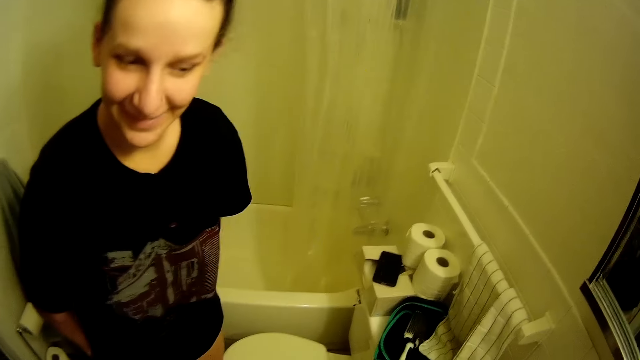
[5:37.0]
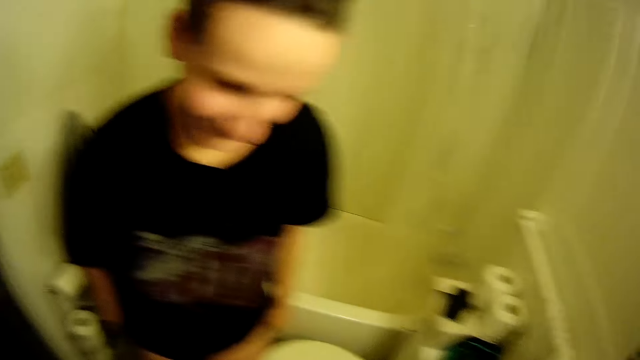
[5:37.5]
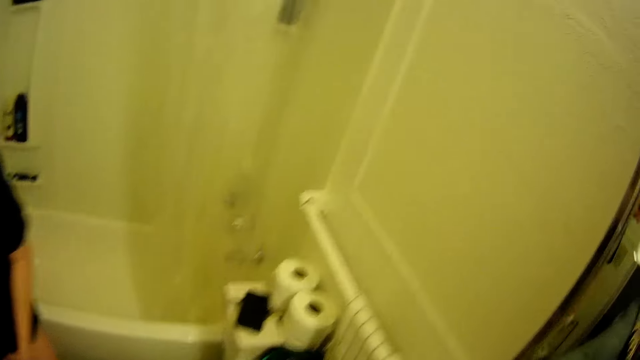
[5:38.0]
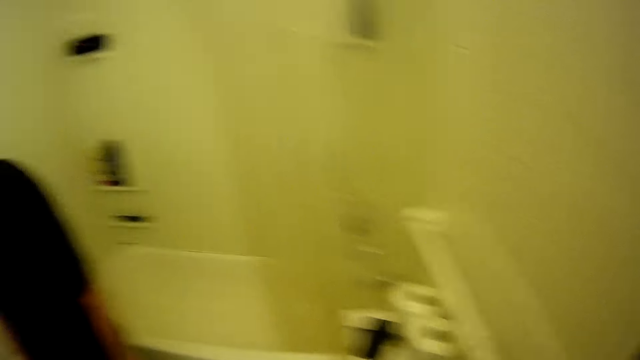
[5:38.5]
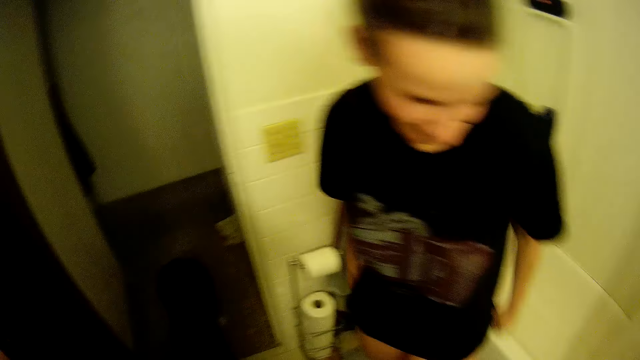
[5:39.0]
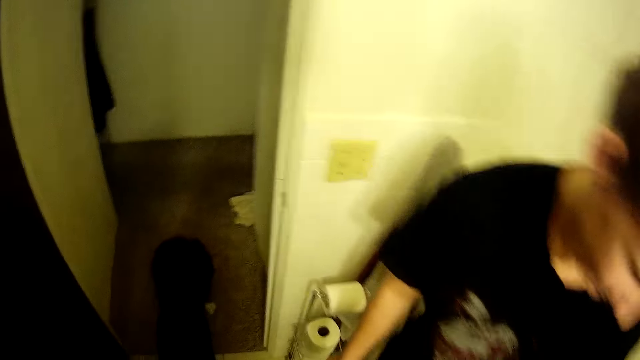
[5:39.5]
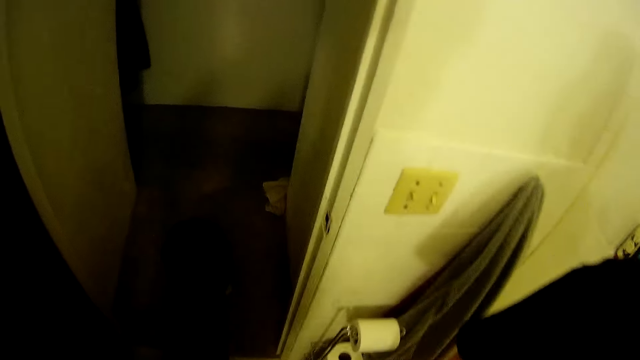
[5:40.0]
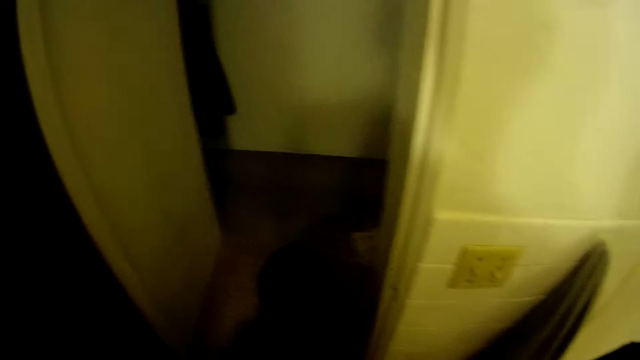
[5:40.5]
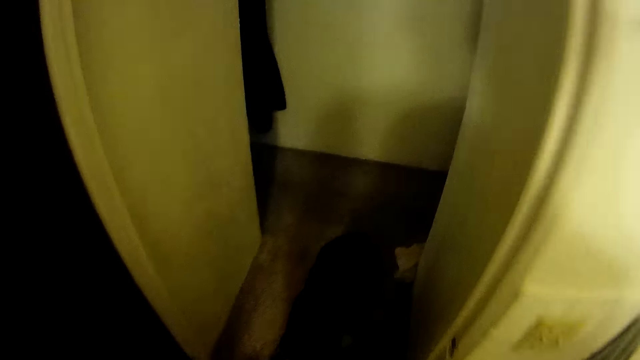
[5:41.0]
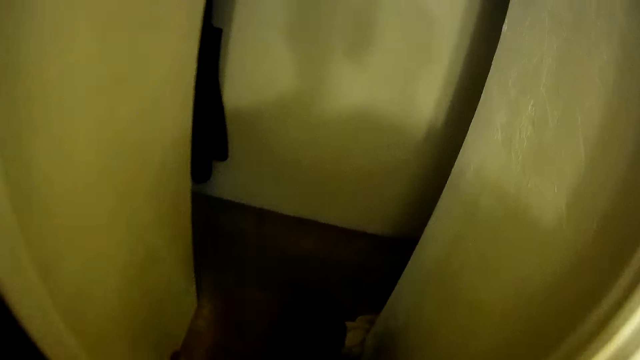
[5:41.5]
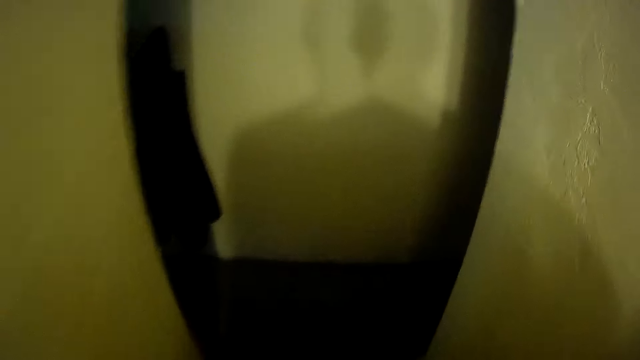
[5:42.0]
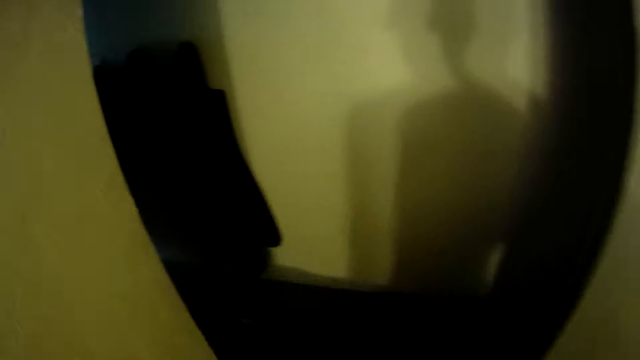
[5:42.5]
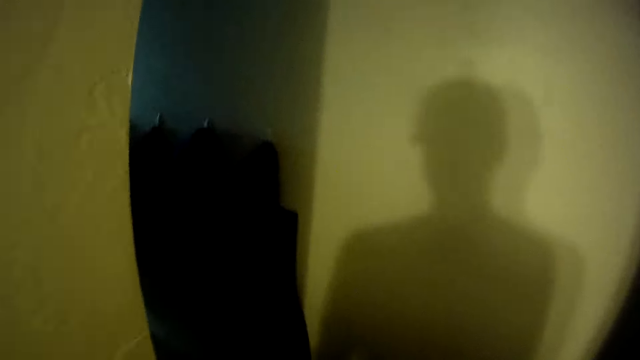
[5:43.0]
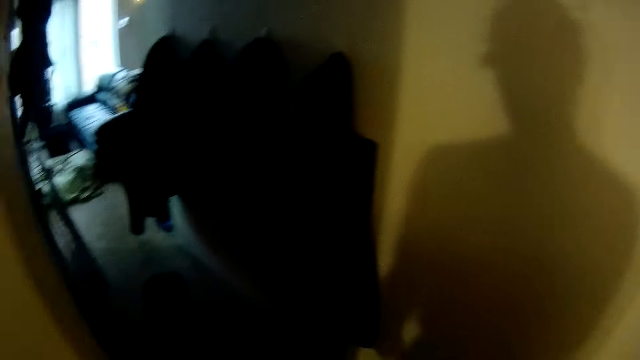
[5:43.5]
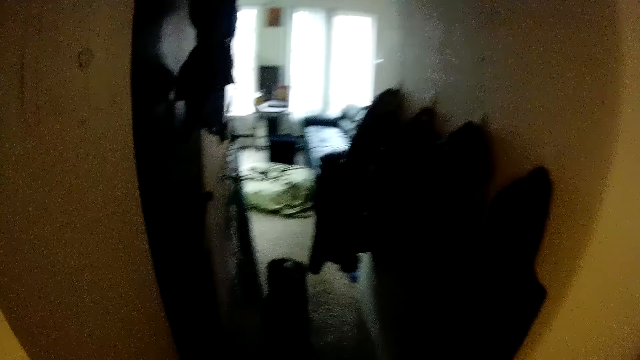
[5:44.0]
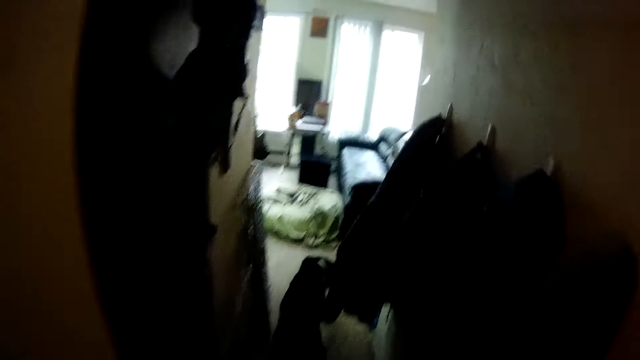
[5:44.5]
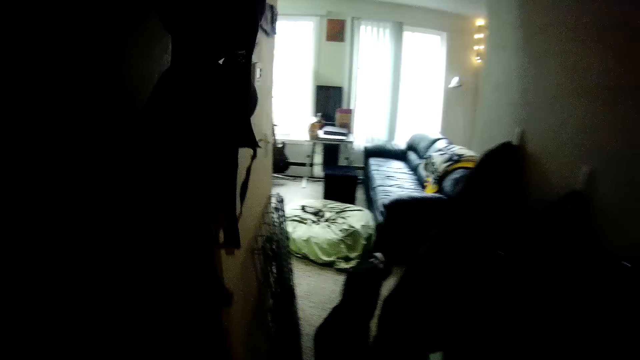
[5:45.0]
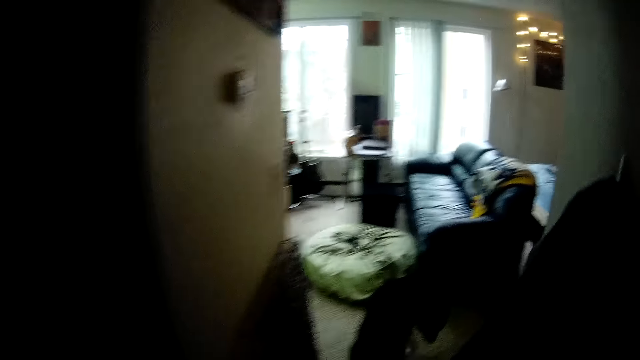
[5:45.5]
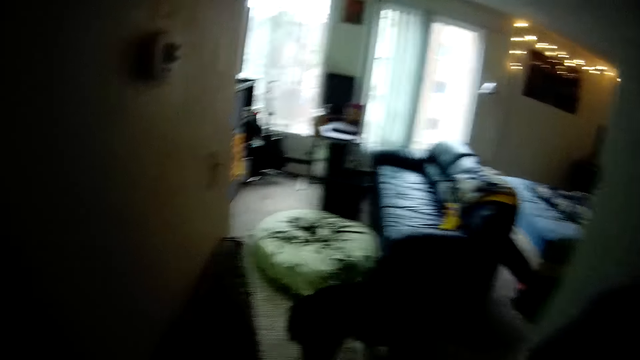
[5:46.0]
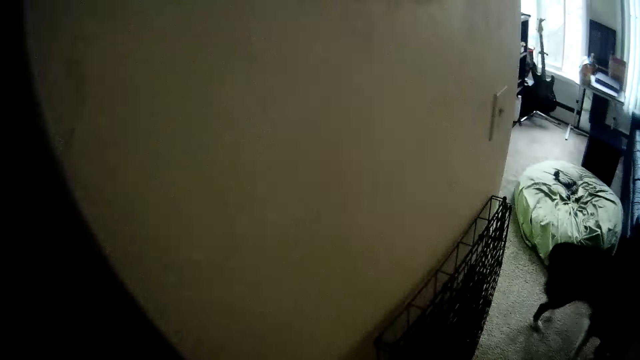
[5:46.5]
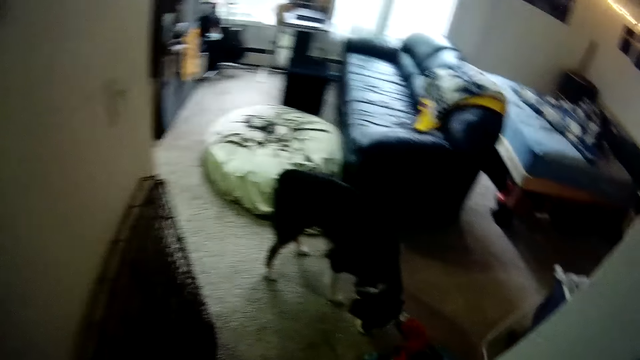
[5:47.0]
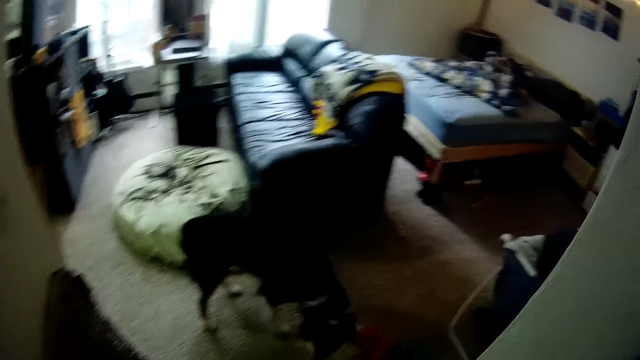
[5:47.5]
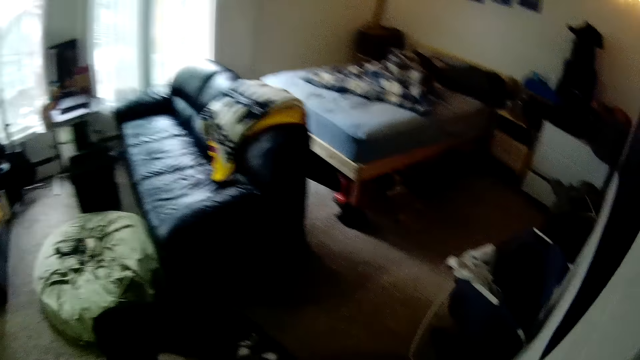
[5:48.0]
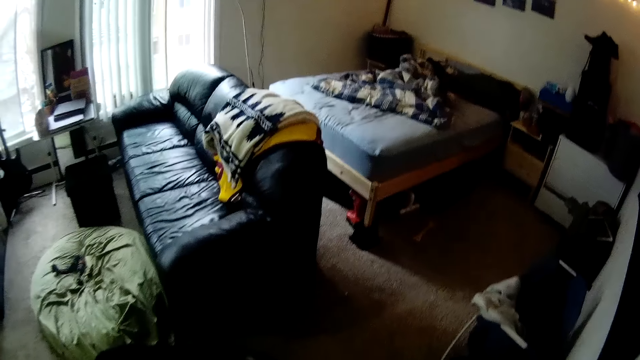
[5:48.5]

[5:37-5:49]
The camera wearer walks out of the washroom. They enter the sitting room.

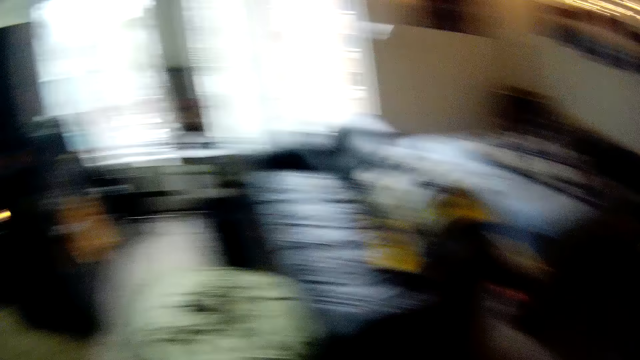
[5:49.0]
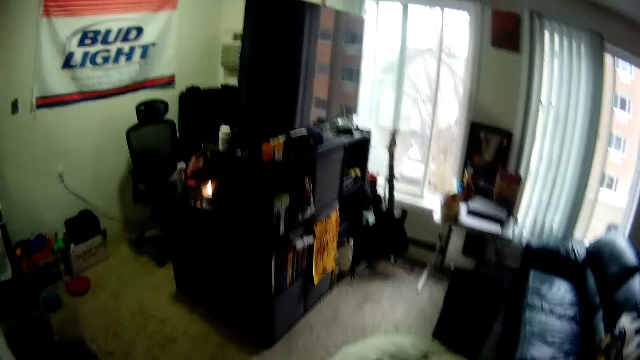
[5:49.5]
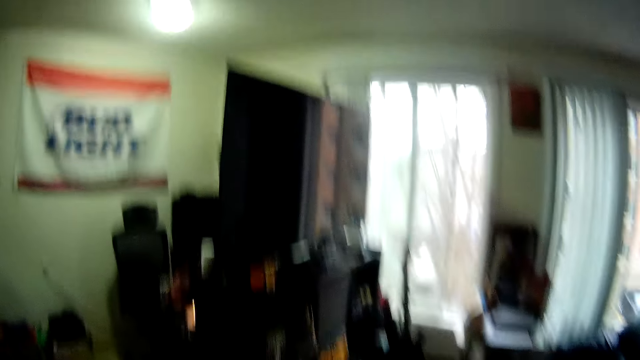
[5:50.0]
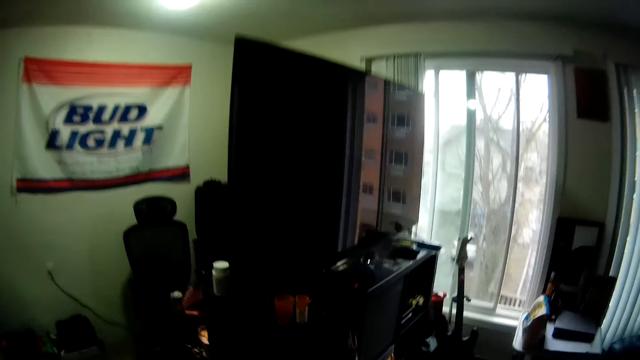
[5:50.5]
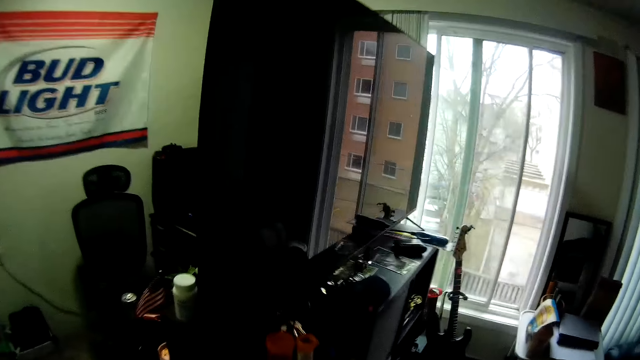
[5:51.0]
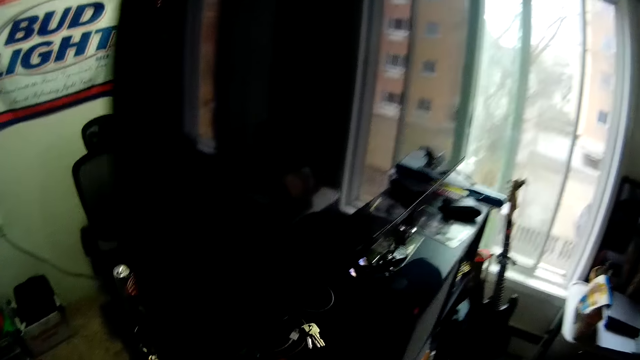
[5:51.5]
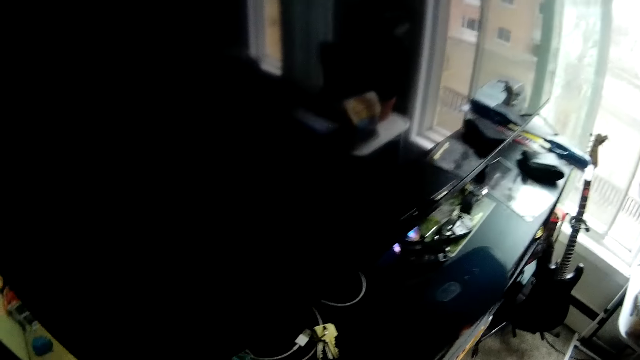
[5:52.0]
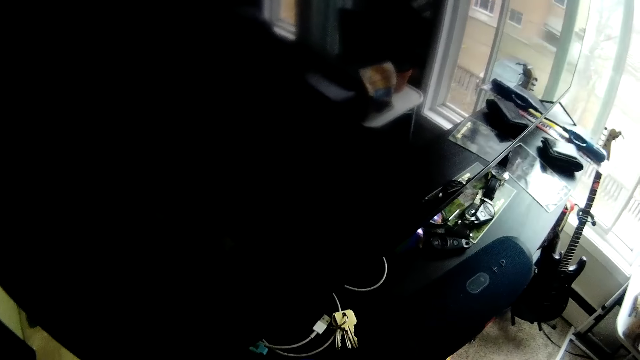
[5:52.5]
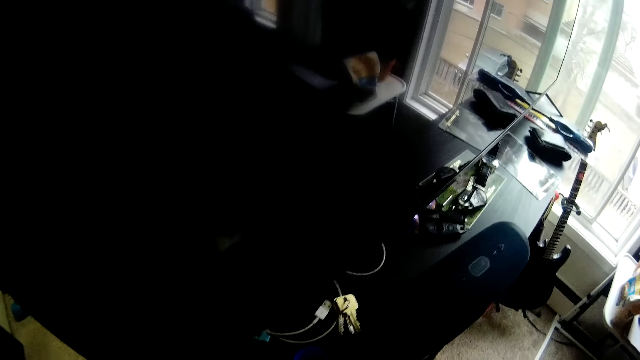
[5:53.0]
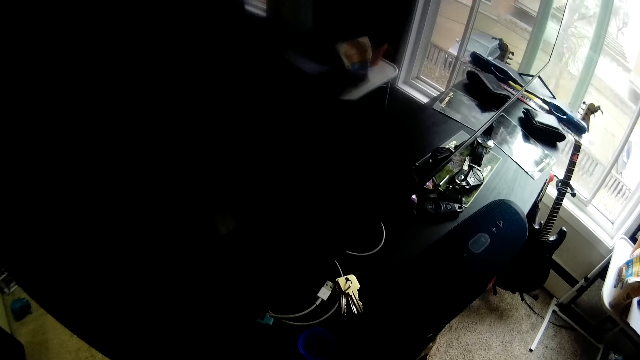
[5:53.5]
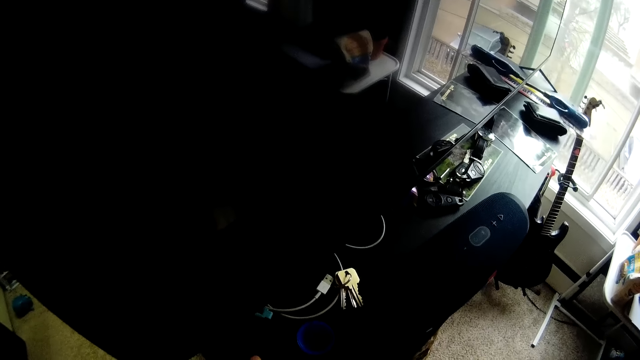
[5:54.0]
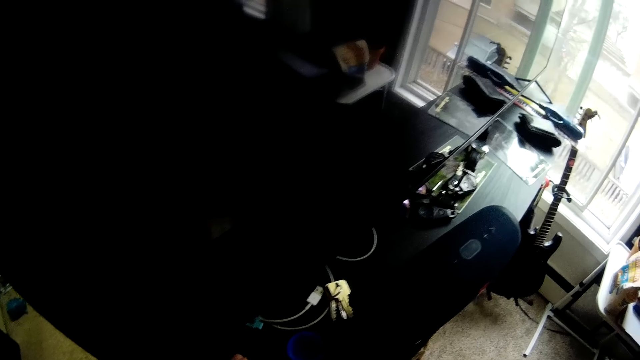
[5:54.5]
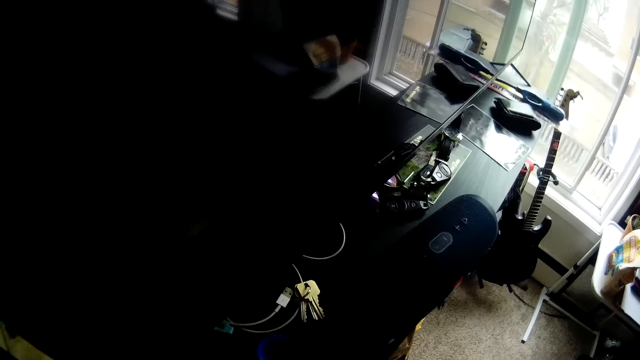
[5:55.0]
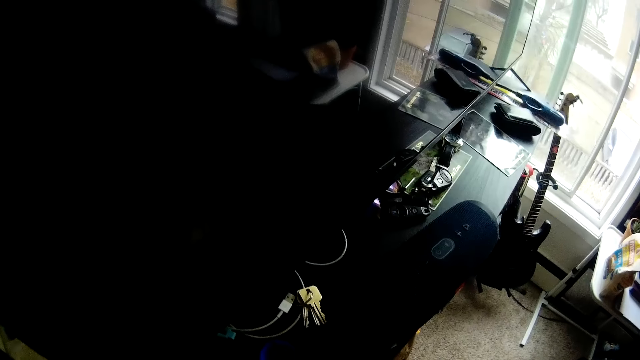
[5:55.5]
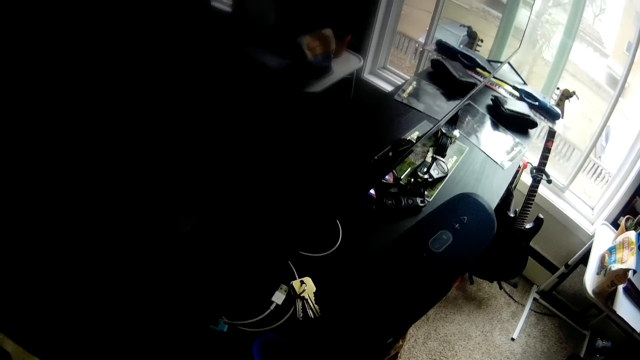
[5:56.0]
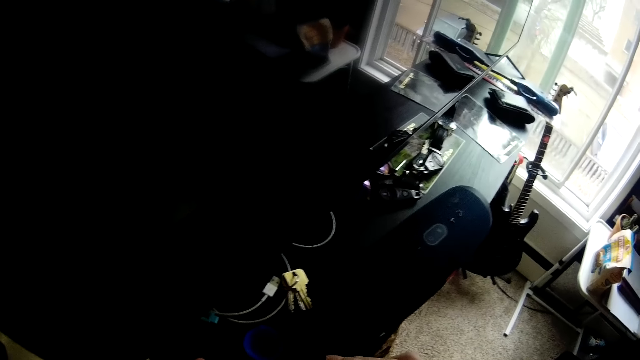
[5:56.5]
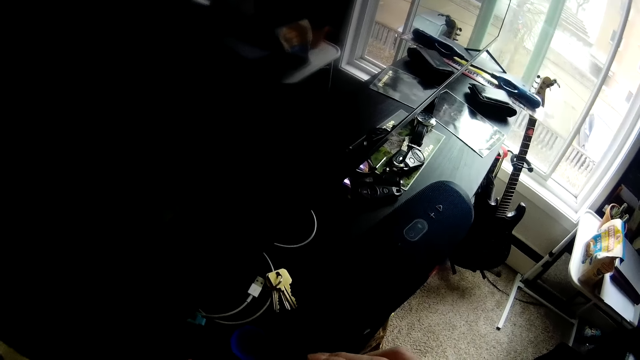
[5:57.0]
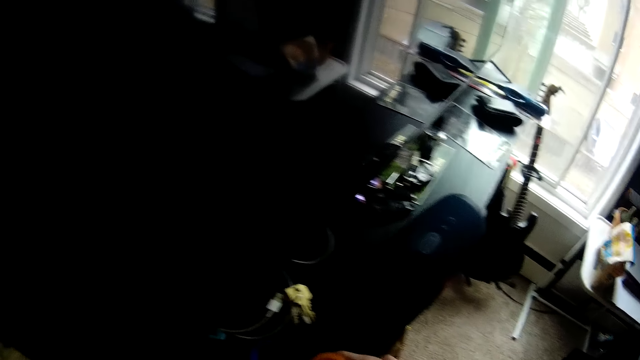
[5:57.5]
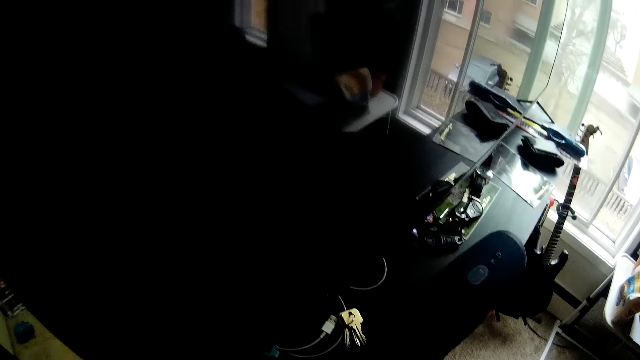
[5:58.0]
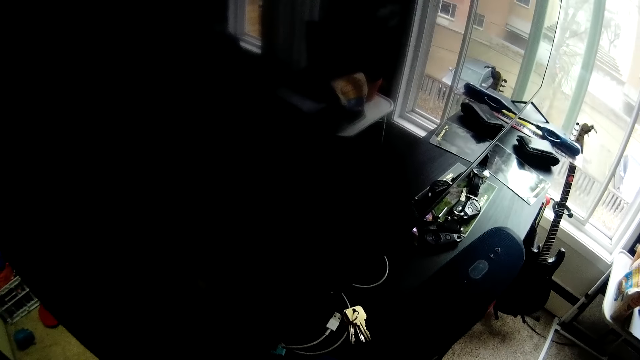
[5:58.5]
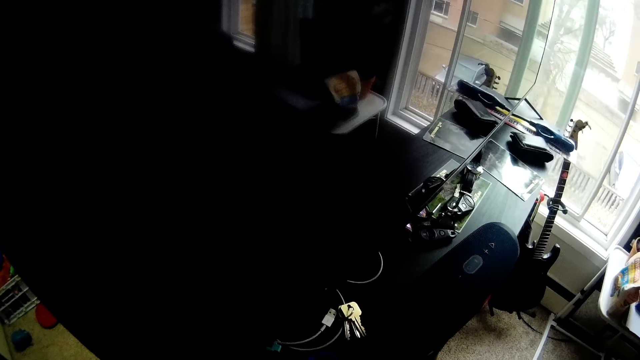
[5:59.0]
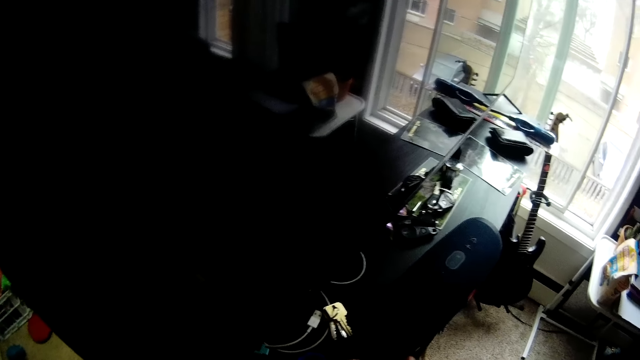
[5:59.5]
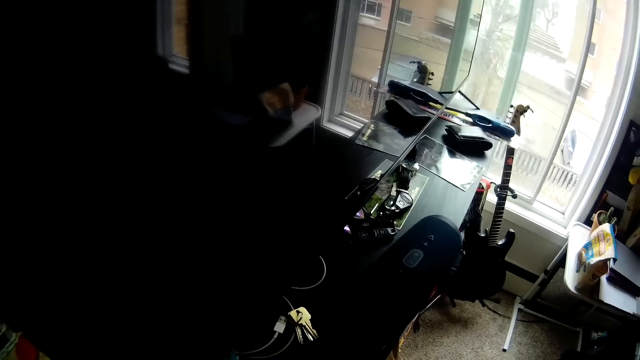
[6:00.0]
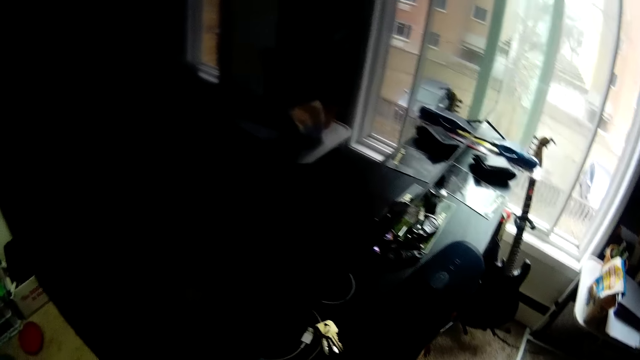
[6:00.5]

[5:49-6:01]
The camera wearer stands near the television.
